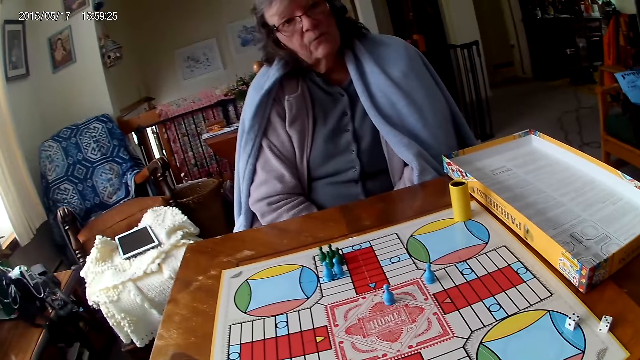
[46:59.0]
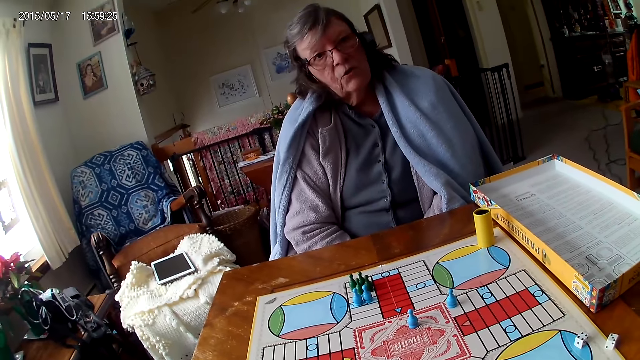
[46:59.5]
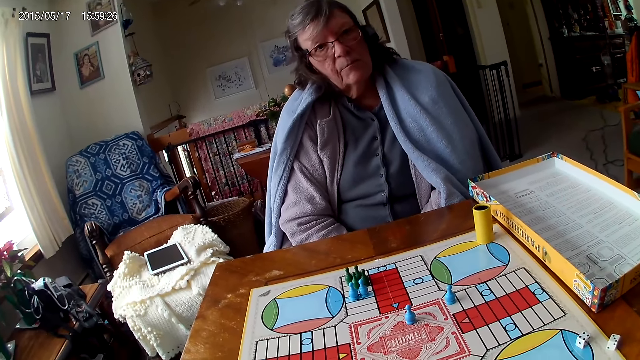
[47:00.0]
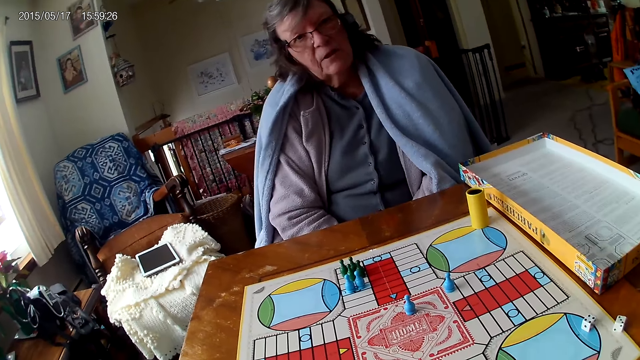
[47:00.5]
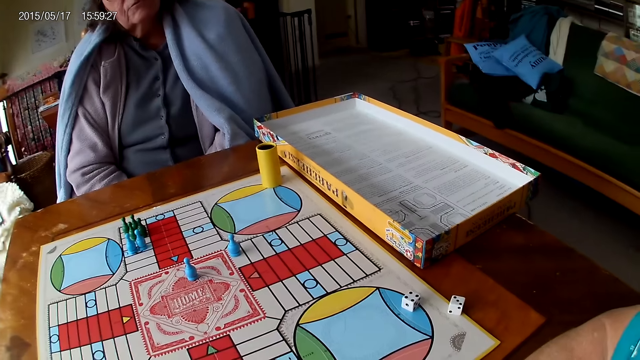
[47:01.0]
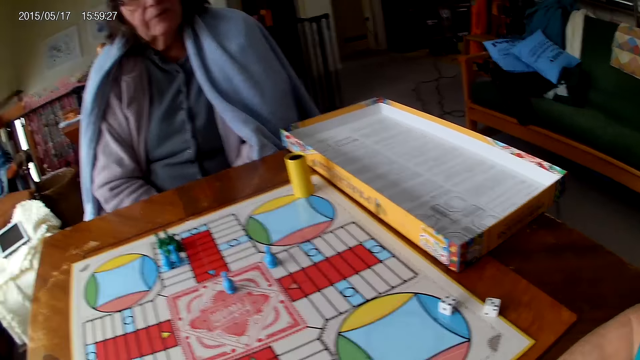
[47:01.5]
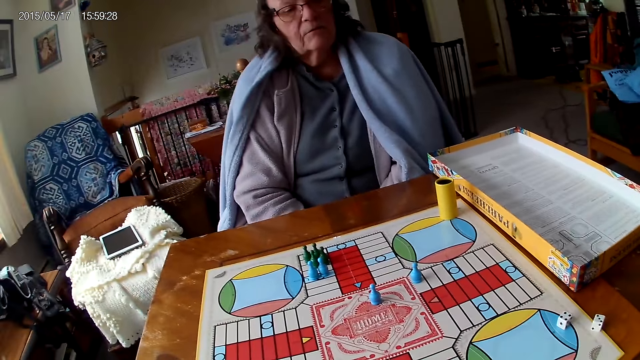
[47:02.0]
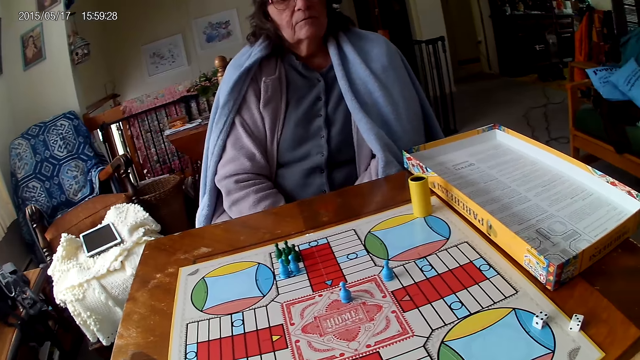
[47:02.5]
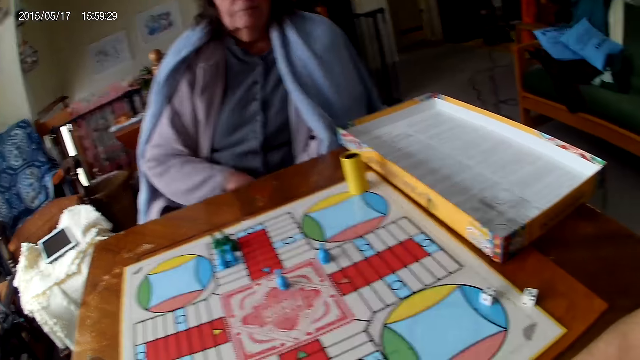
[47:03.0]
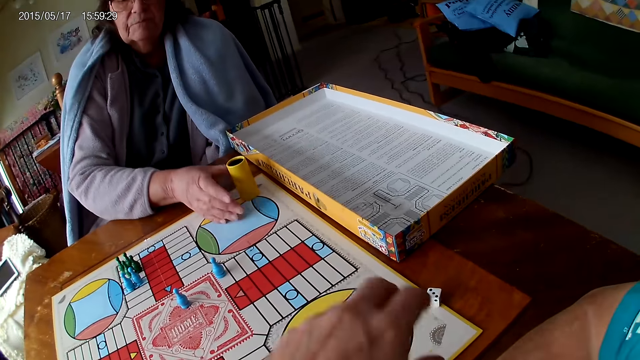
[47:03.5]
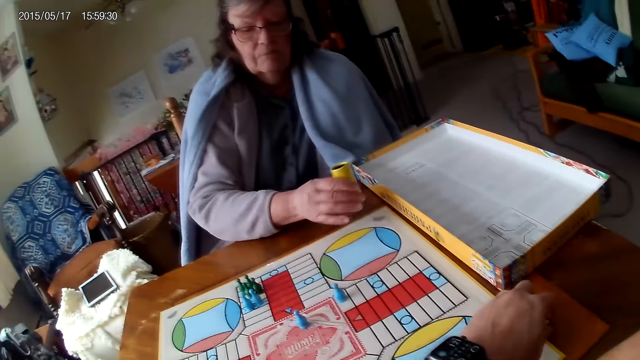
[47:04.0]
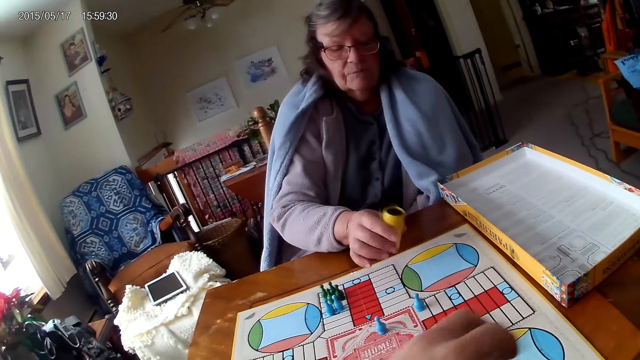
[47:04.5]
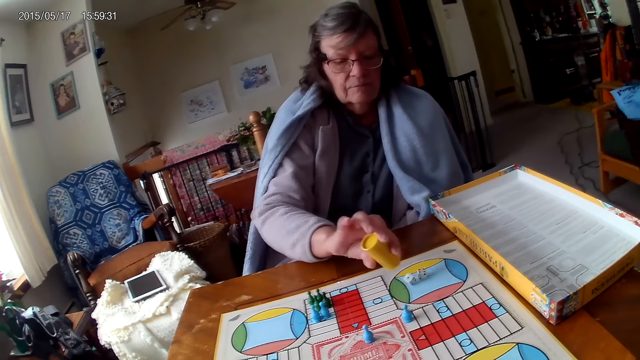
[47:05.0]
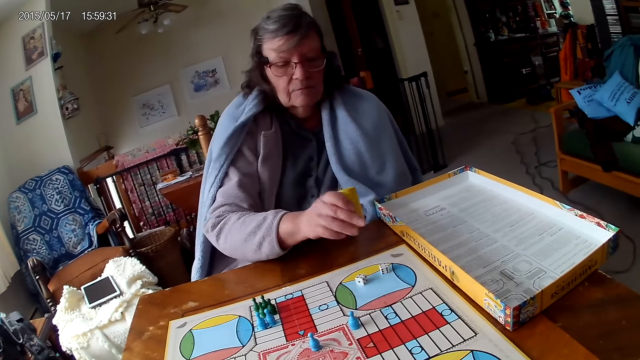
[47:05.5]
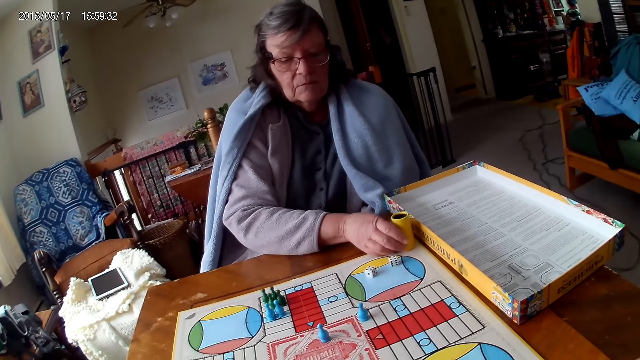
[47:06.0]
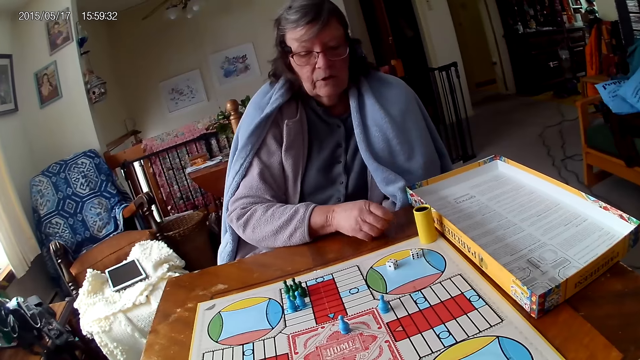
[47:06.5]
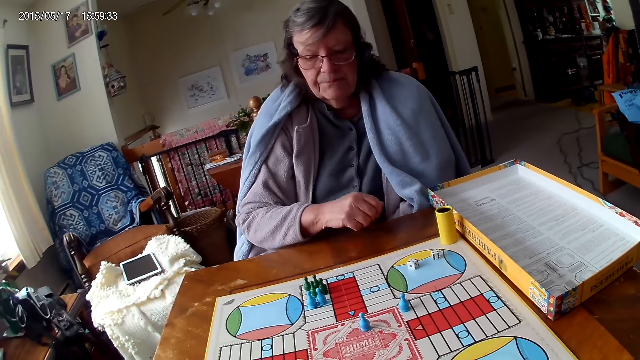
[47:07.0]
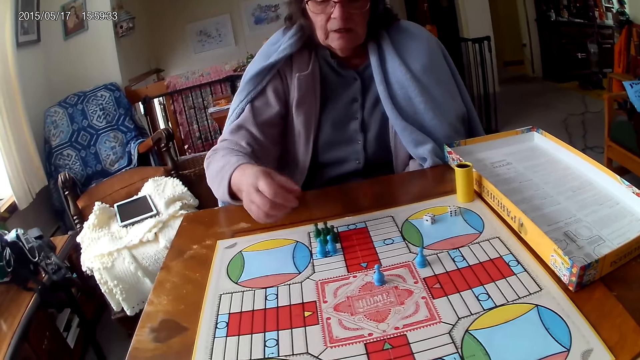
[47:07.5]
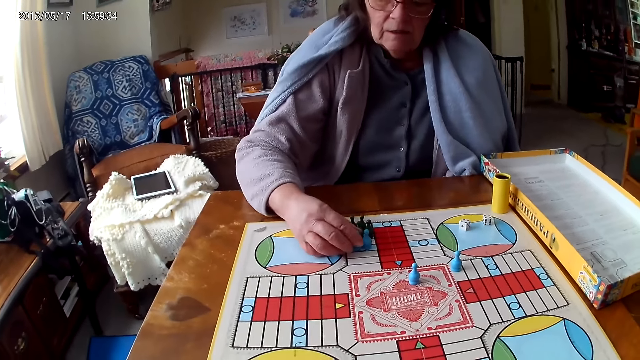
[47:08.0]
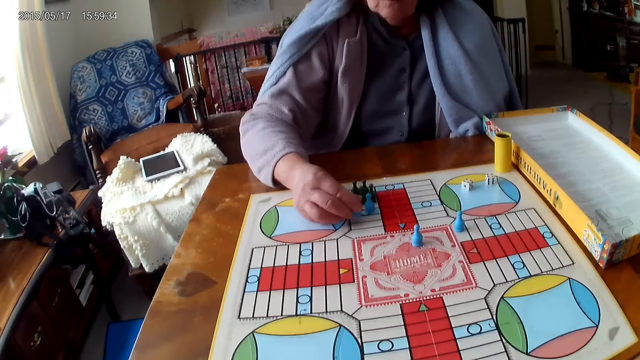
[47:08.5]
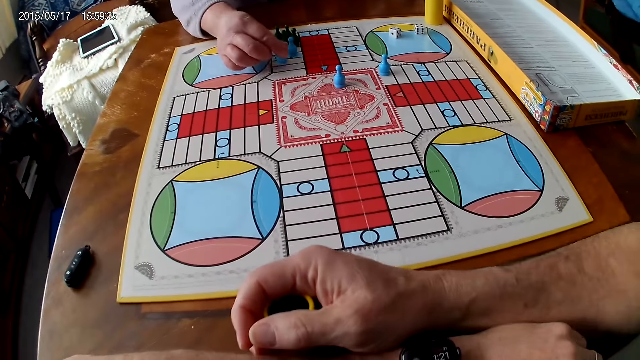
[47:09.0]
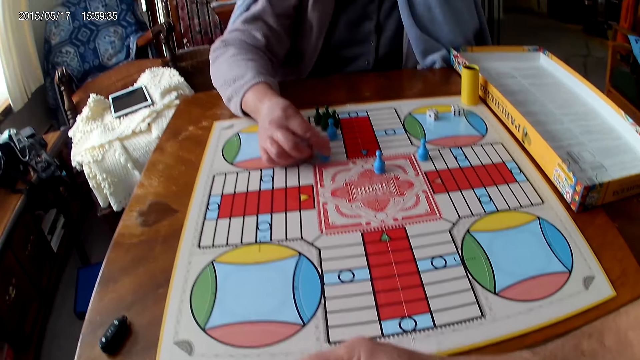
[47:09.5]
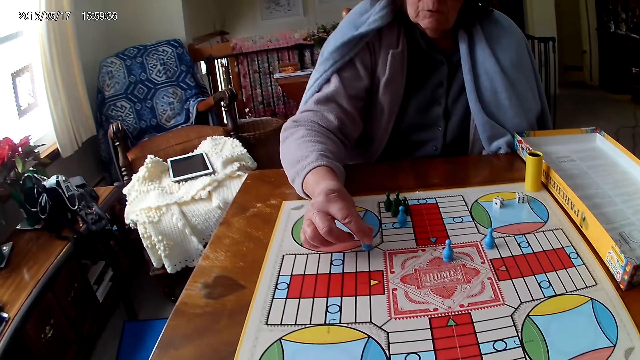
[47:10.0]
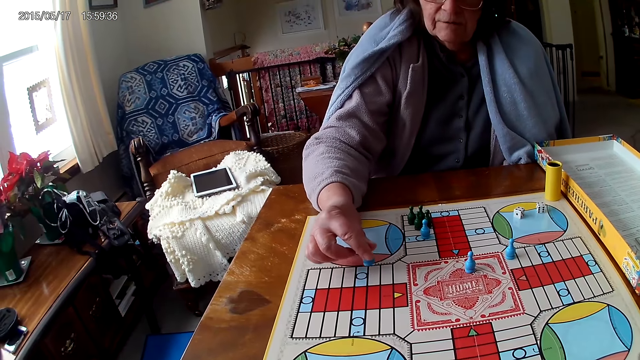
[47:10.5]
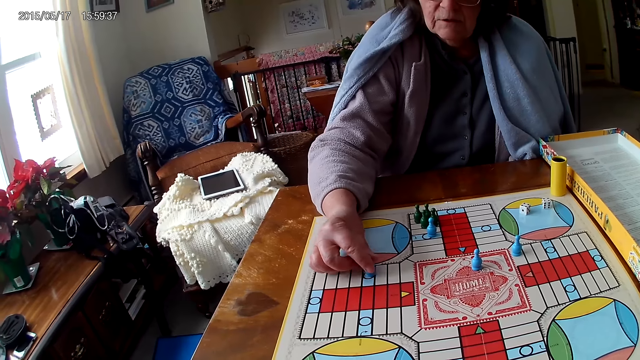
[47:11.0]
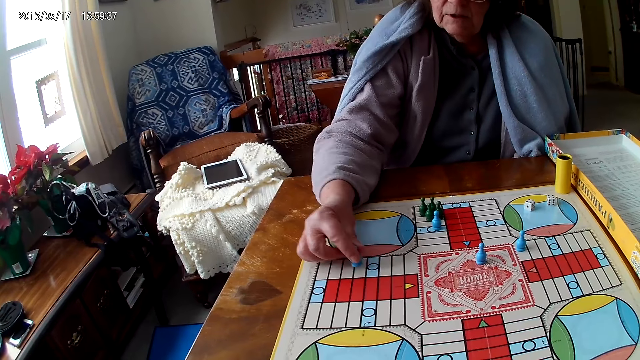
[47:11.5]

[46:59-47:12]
A woman shakes her container with her right hand. The woman picks the dice. The camera wearer spins the dice. He picks his dice from the Ludo board with his right hand. He drops the dice. The woman drops the dice in her container on the Ludo board. The woman drops her container on the Ludo board. The woman moves a piece on the Ludo board with her right hand. The camera wearer moves the dice.

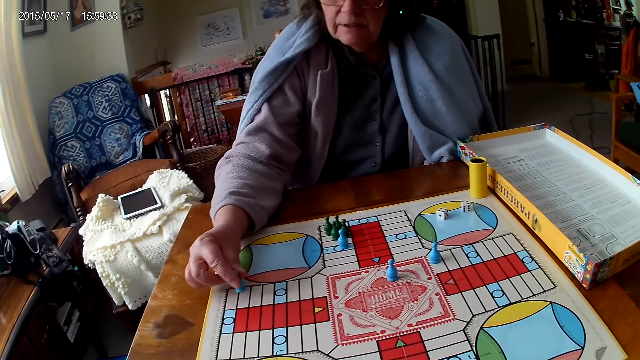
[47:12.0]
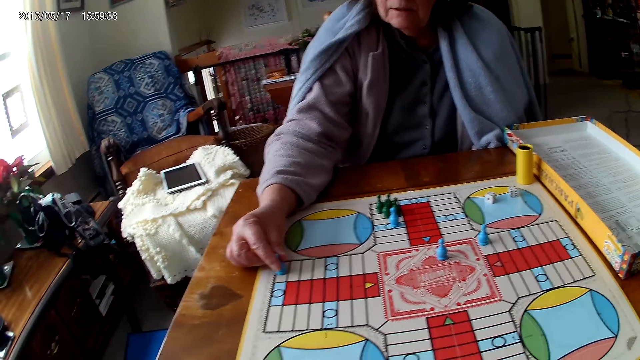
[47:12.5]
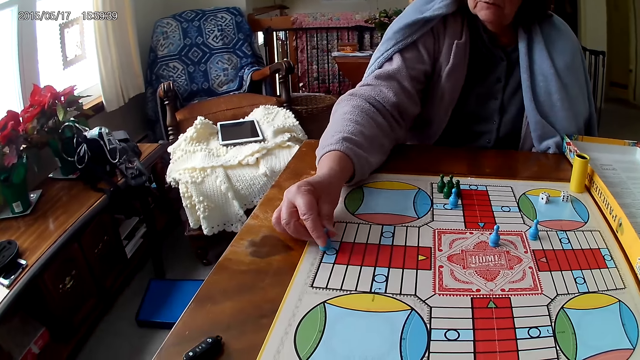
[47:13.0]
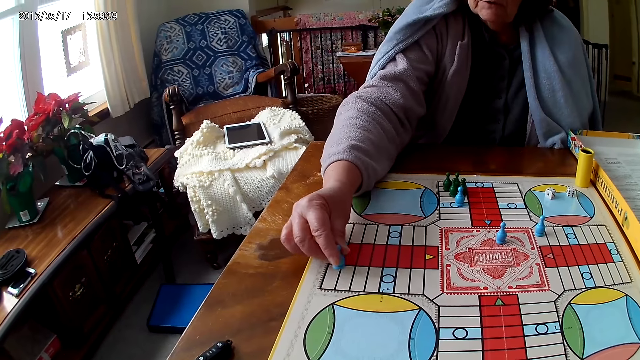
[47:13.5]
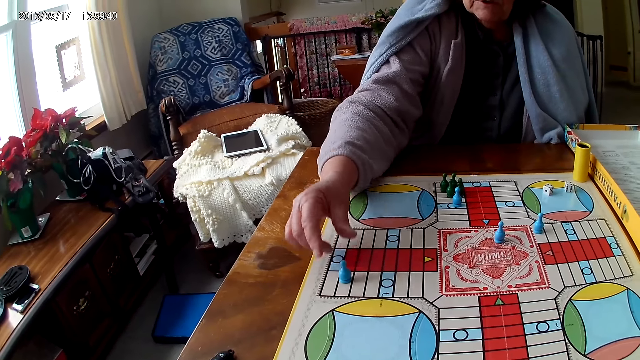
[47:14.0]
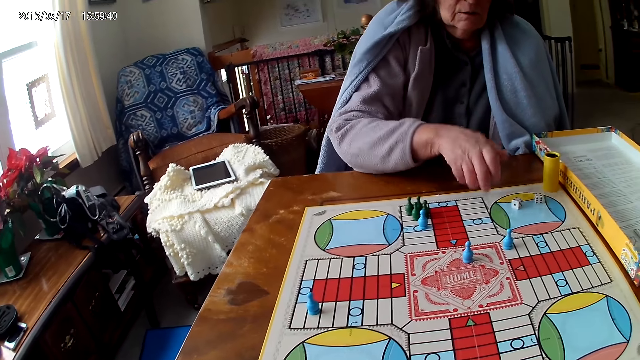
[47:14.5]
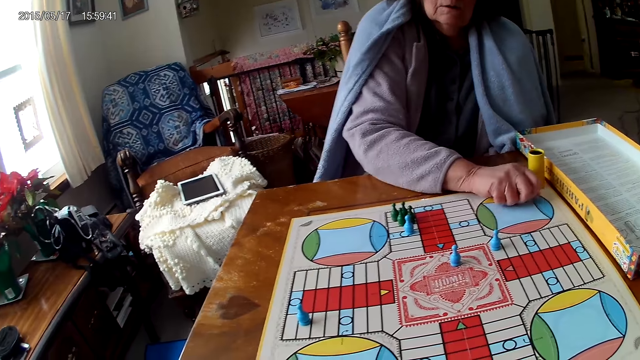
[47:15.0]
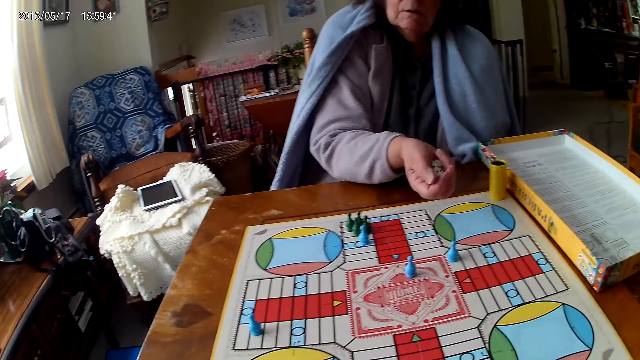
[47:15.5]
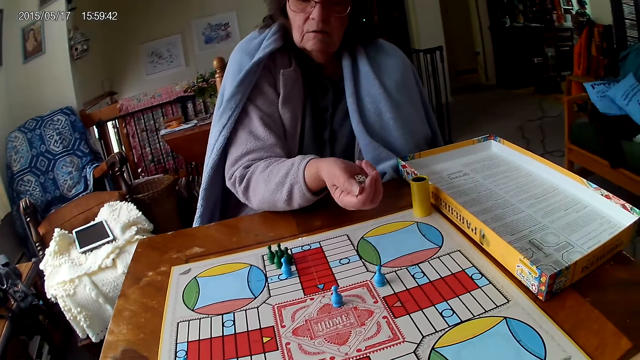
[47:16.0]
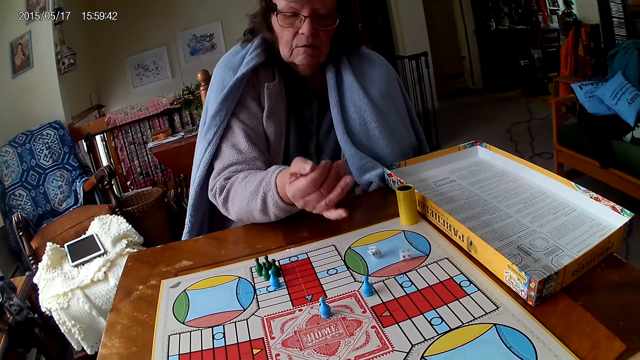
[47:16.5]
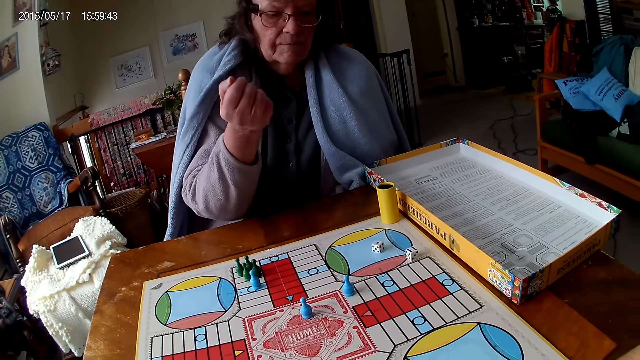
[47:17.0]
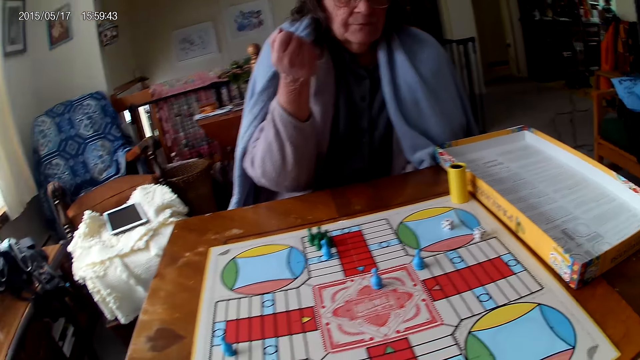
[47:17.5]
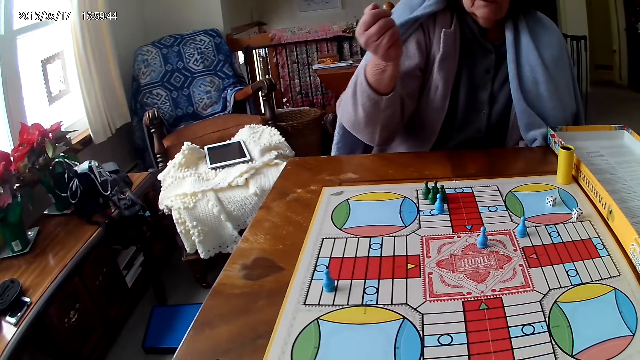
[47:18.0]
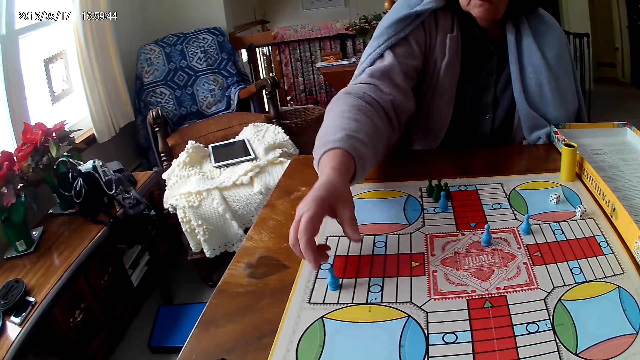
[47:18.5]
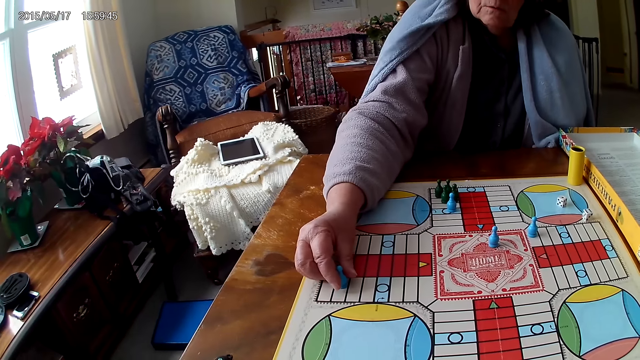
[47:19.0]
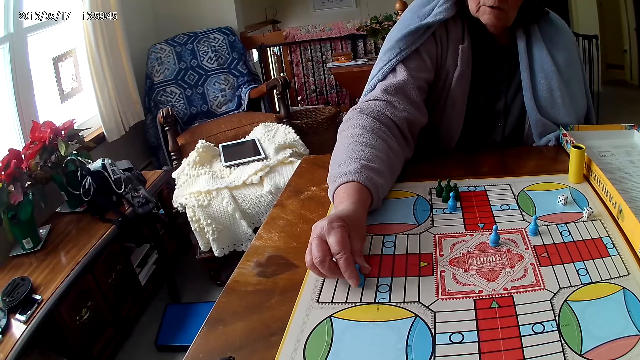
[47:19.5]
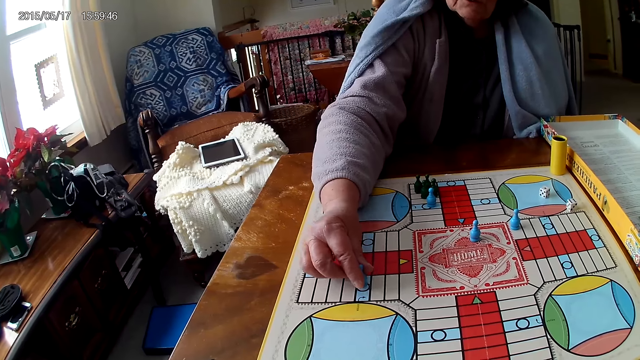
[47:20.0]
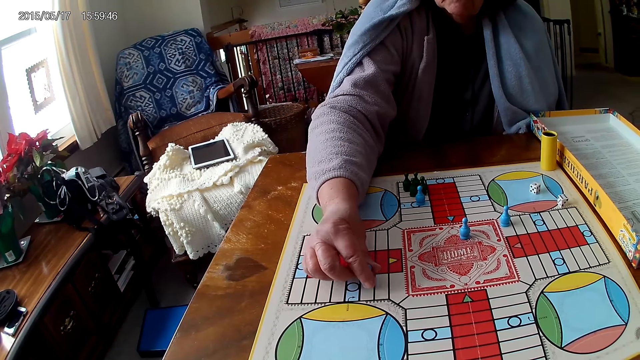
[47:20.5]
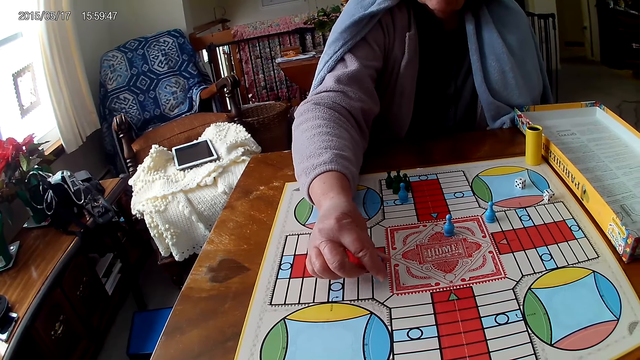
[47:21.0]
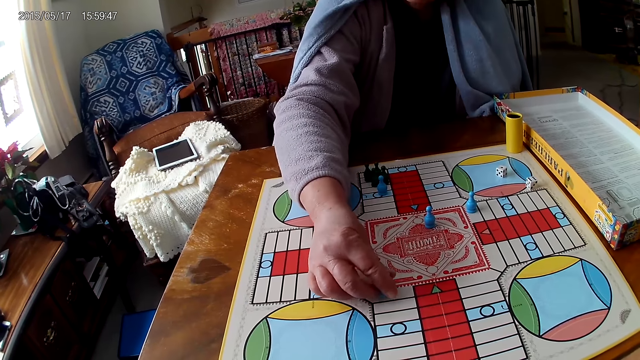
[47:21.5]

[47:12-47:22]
The camera wearer picks the dice. A woman picks her dice from the Ludo board with her right hand. The woman shakes the dice in her right hand. The camera wearer drops the dice. The woman drops the dice in her right hand on the Ludo board. The woman moves a piece on the Ludo board with her right hand. The camera wearer moves the dice.
